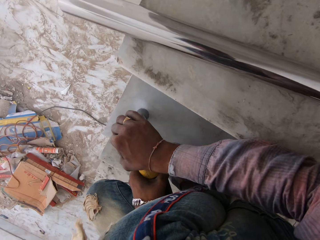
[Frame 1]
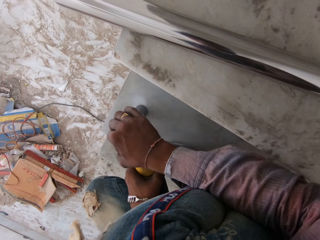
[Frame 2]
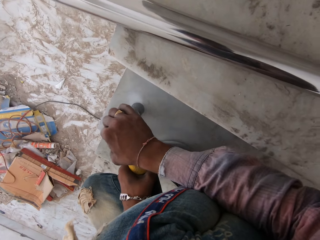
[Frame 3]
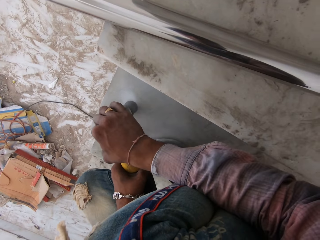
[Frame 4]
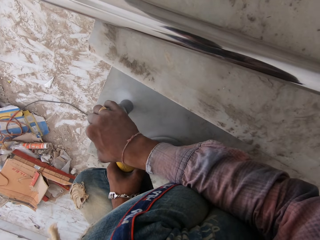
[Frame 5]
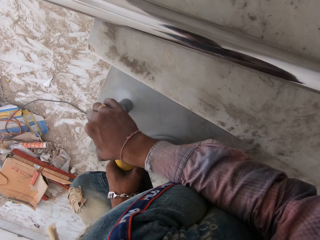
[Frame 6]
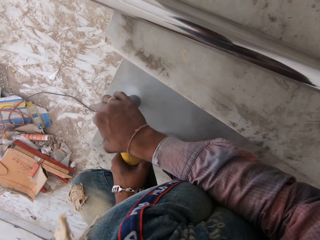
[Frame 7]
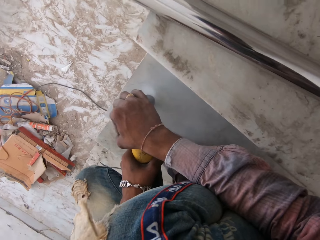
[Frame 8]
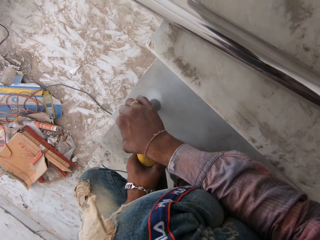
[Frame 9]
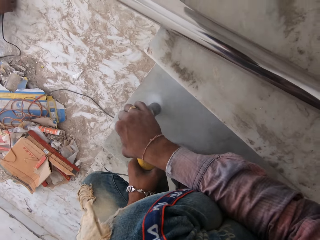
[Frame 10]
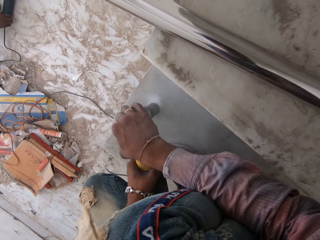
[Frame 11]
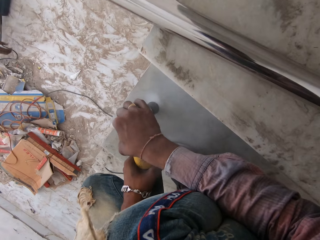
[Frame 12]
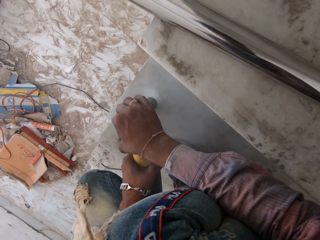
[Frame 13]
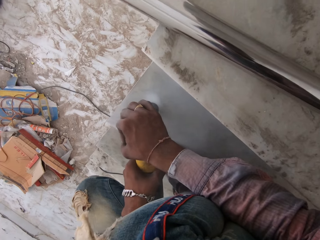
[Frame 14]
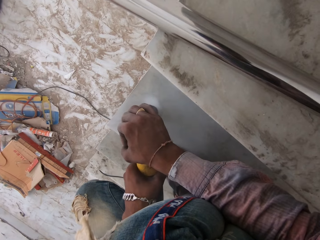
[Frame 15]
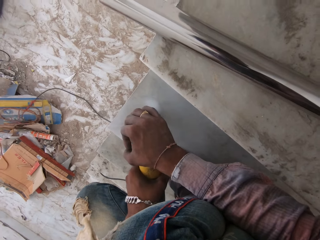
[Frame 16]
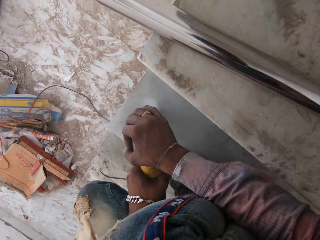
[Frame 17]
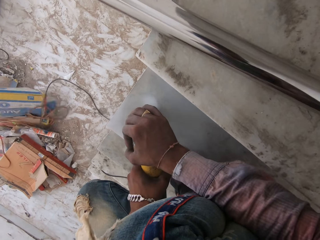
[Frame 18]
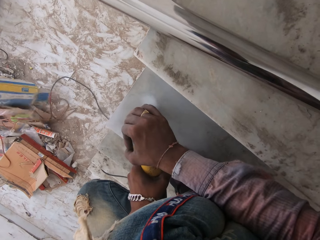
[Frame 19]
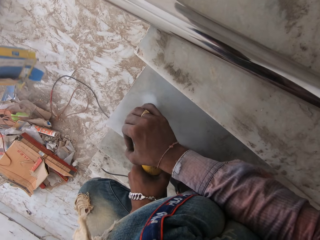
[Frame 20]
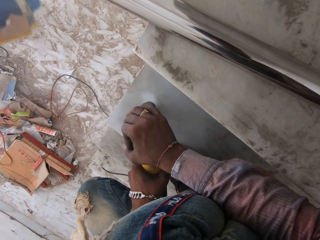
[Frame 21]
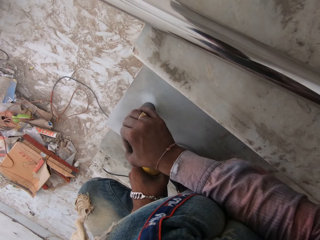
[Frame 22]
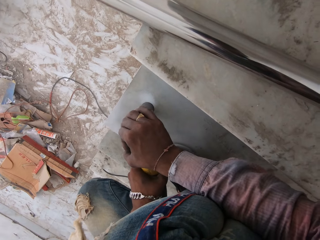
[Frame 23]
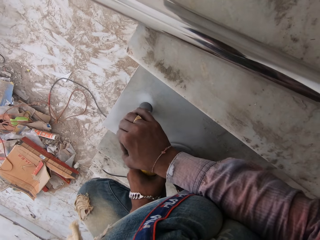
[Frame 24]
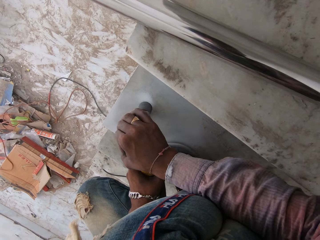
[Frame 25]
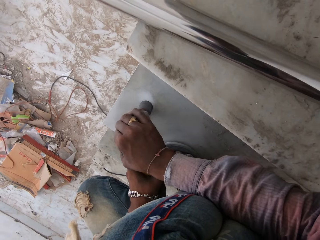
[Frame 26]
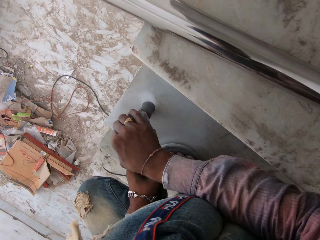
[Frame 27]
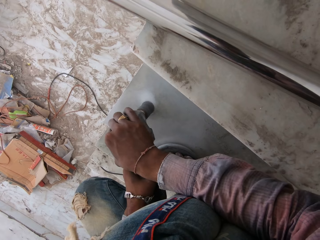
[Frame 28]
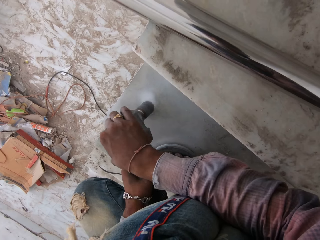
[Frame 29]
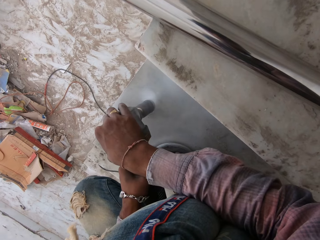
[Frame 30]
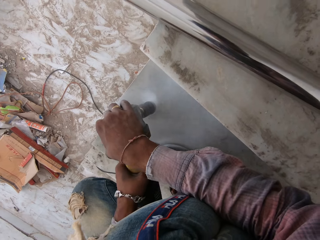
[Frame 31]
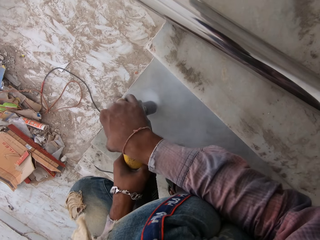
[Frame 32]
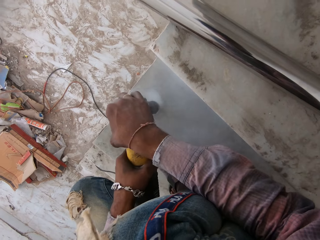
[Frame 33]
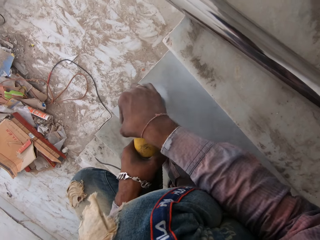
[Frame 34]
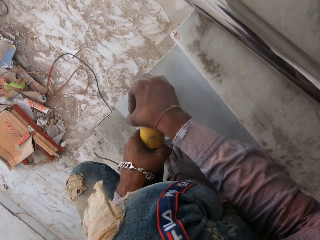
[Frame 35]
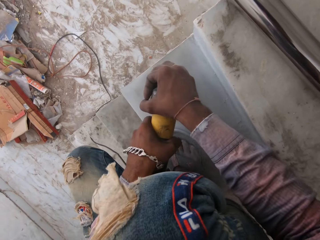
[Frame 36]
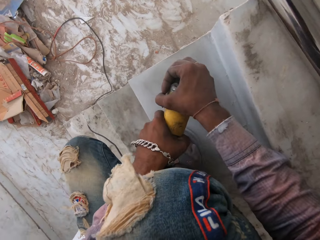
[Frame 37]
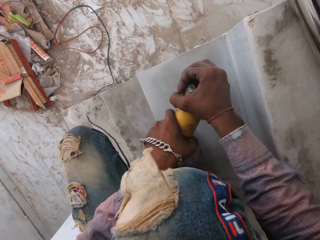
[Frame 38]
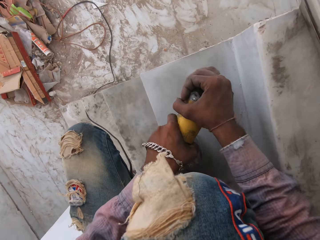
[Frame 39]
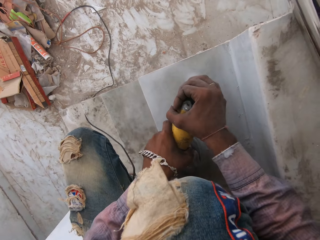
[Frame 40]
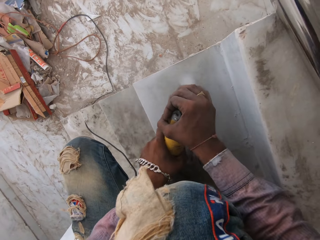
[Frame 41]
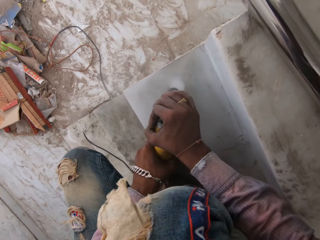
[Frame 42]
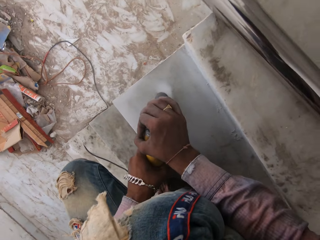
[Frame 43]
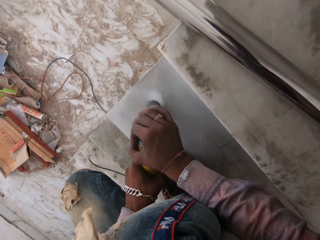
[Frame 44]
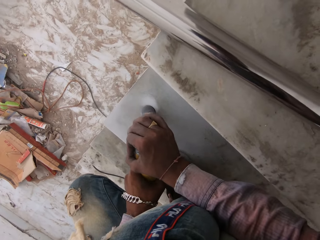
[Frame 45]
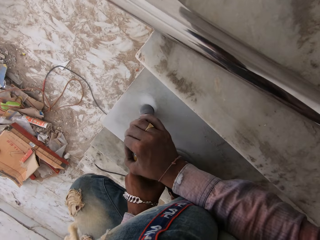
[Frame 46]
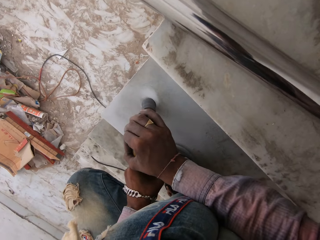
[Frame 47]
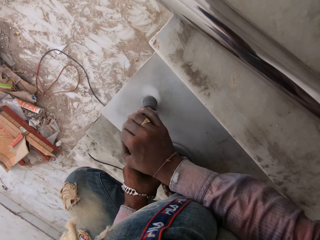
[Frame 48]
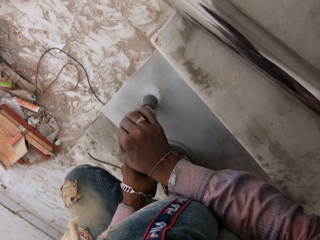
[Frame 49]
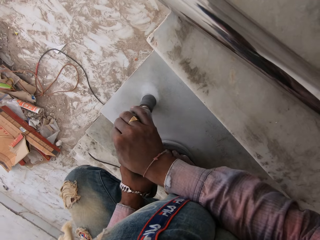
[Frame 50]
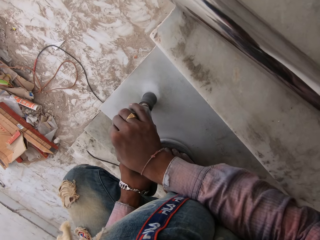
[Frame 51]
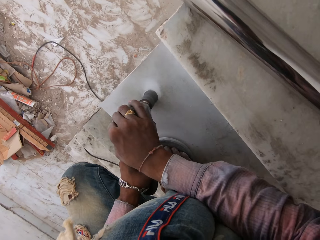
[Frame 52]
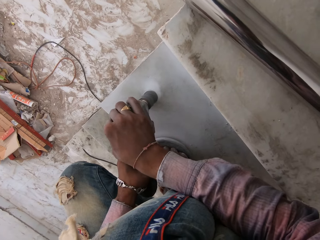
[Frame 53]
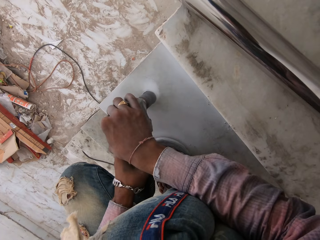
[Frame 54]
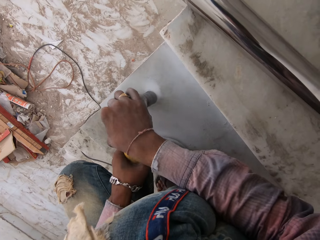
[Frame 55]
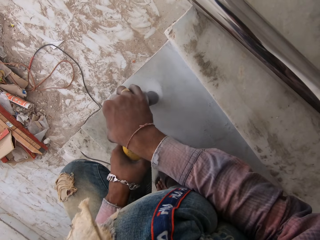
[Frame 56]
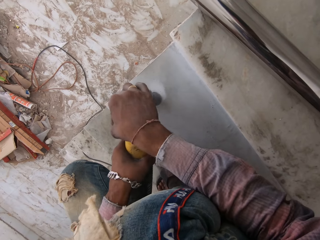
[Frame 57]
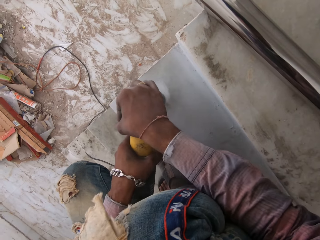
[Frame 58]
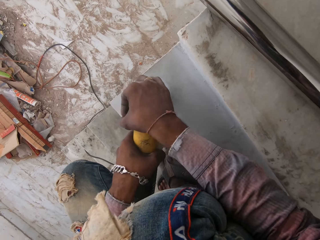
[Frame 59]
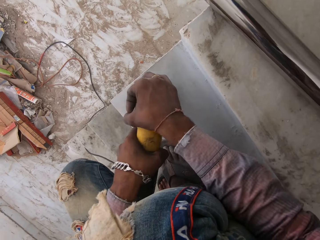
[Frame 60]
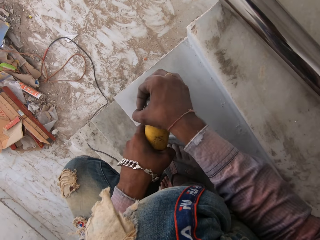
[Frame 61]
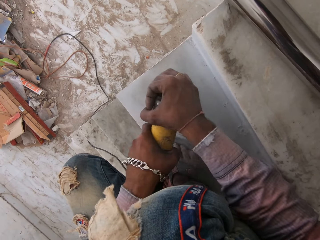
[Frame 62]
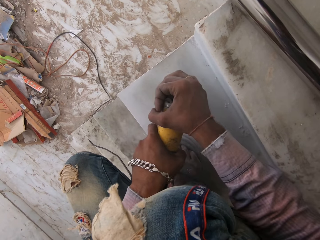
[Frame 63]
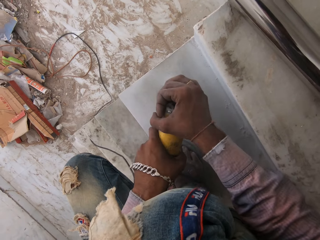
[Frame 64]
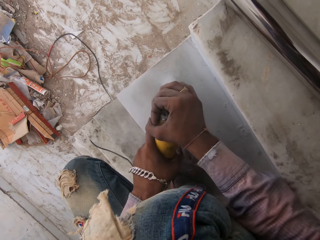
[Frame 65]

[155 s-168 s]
A man picks up a carton. The camera wearer looks around in a room.

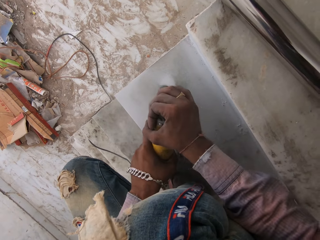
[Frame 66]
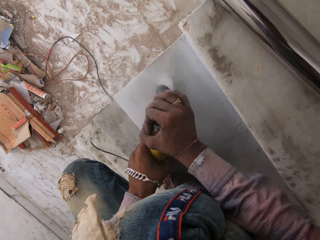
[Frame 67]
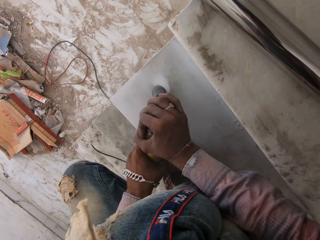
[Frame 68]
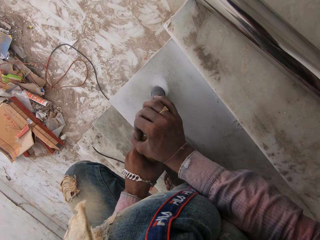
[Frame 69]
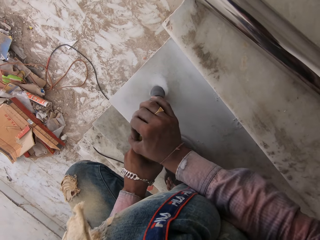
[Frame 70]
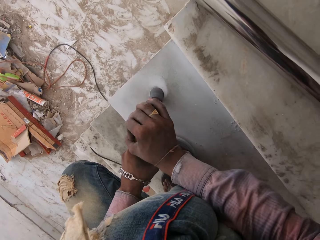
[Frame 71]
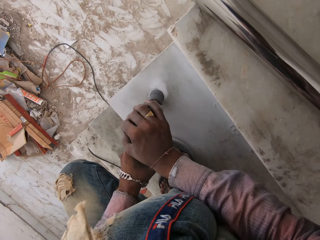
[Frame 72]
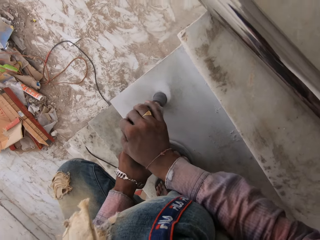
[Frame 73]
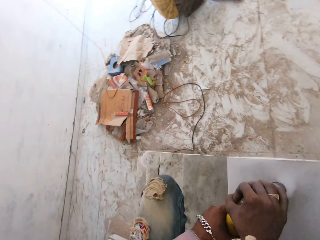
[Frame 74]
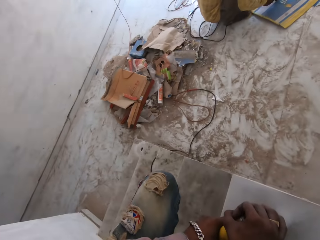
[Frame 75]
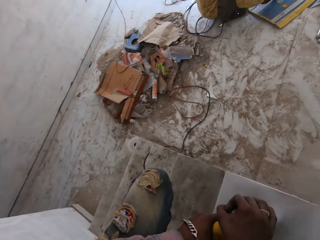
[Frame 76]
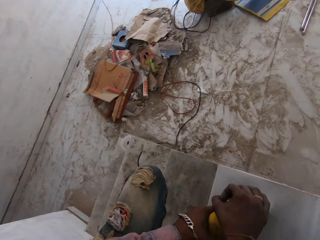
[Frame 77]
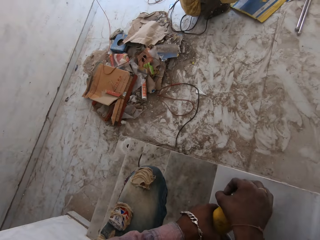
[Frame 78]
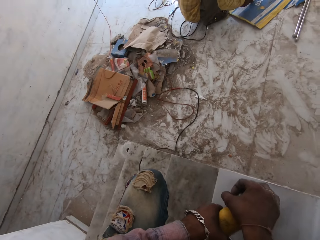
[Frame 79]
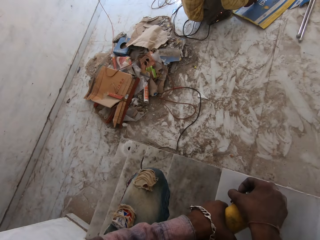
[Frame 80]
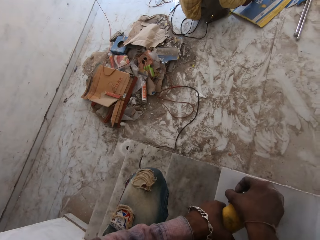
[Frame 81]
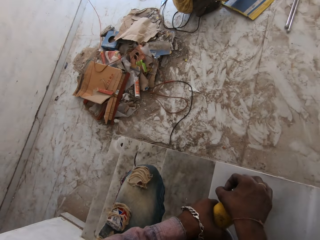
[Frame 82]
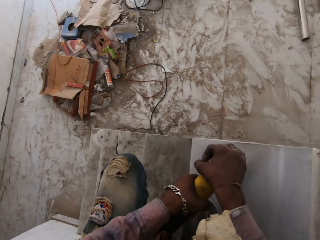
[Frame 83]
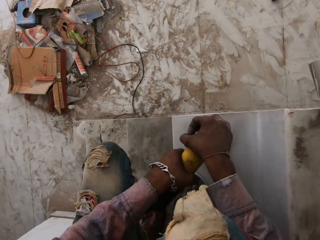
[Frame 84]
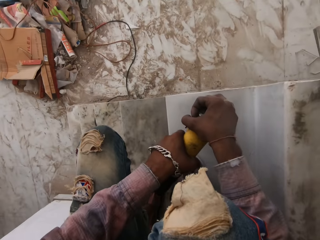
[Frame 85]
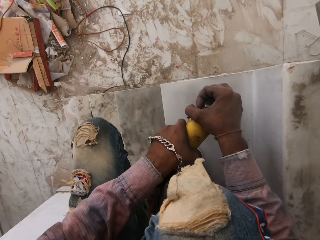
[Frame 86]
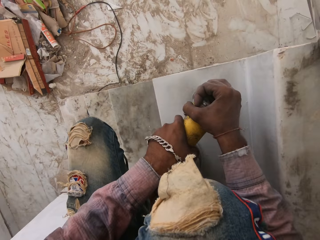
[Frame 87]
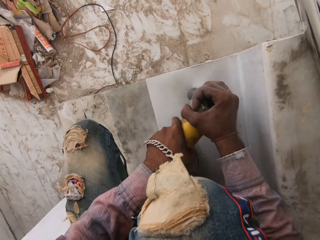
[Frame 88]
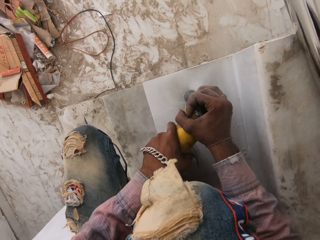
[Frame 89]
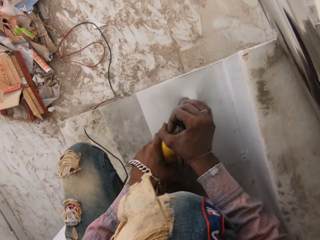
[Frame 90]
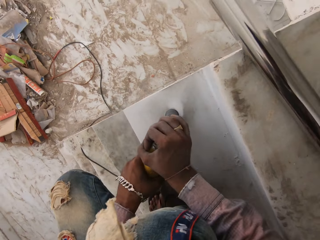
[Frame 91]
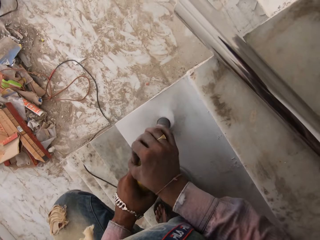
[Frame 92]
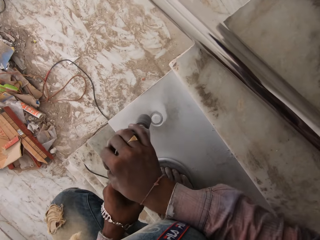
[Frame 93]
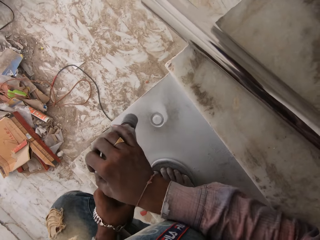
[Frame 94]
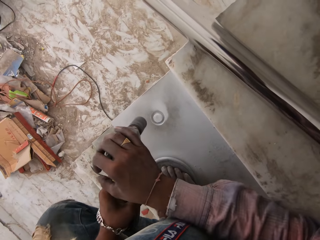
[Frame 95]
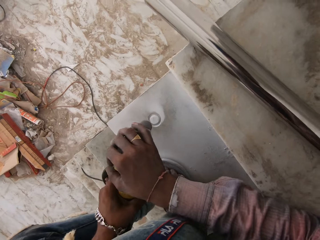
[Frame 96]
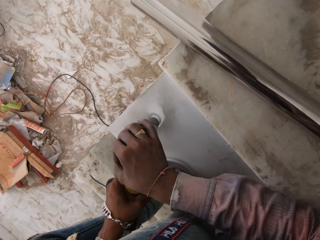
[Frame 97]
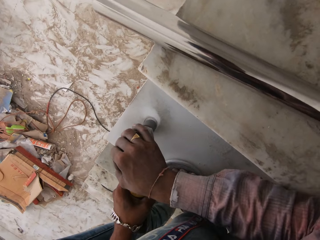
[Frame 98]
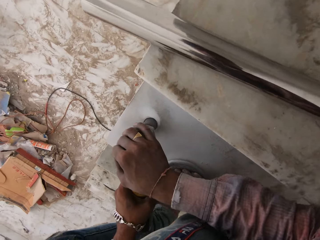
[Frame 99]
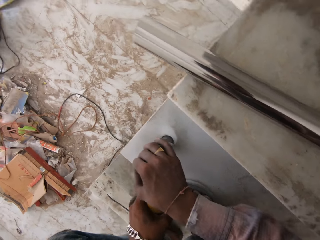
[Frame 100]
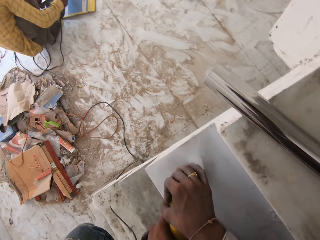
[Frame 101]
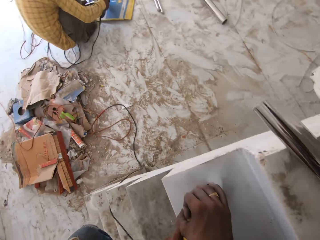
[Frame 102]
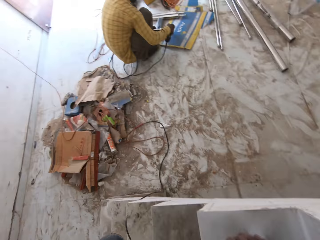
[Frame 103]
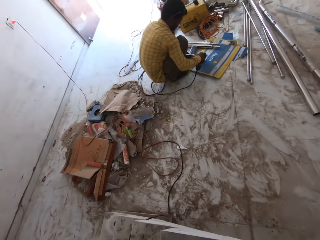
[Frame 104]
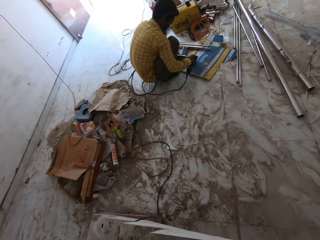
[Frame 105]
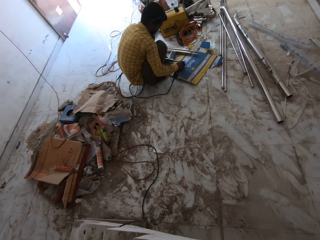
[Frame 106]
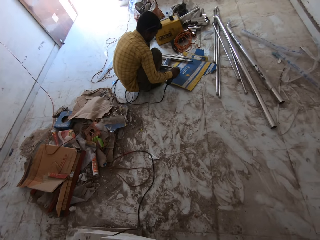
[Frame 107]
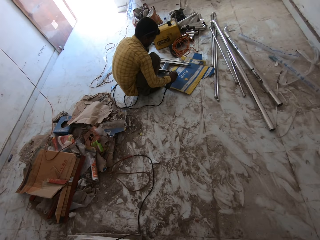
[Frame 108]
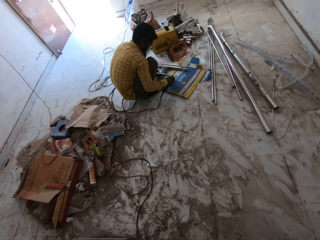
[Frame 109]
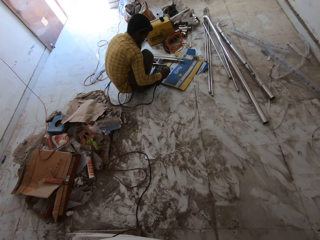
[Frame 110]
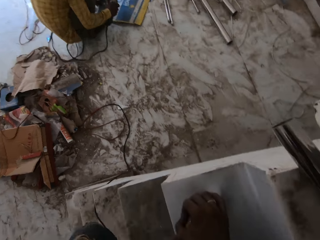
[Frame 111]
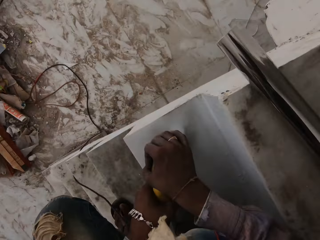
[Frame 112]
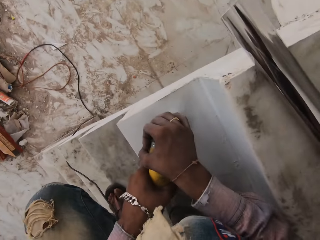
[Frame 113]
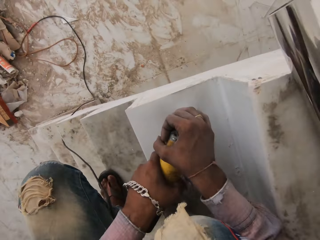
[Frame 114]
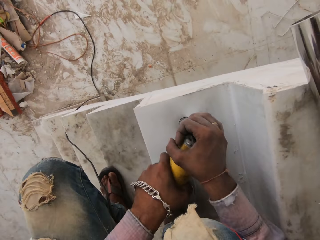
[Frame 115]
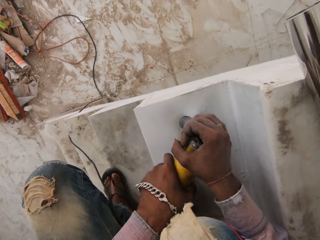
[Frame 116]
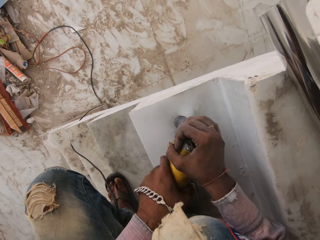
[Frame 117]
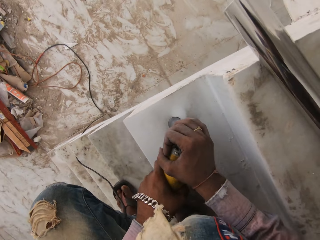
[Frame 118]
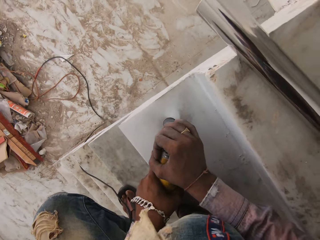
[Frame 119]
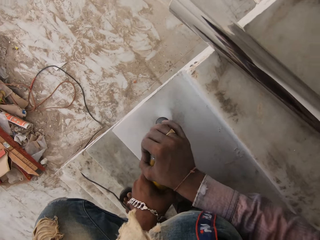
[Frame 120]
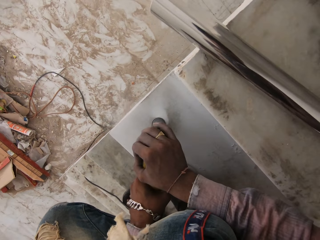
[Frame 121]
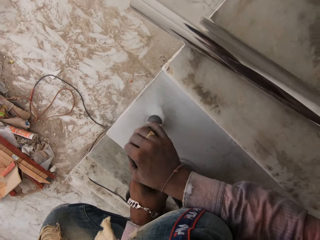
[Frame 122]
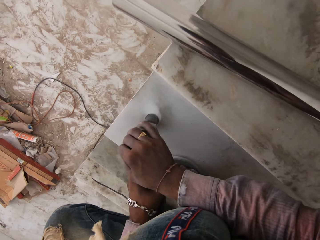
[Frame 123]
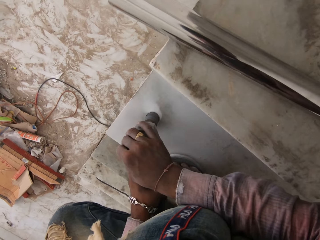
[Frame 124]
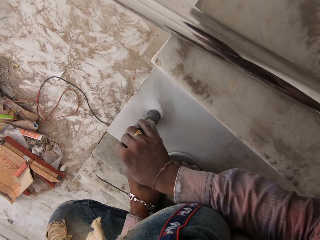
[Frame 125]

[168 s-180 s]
A man looks at a grinder. The camera wearer looks around the building. They drill on the stringer of the stairs.
